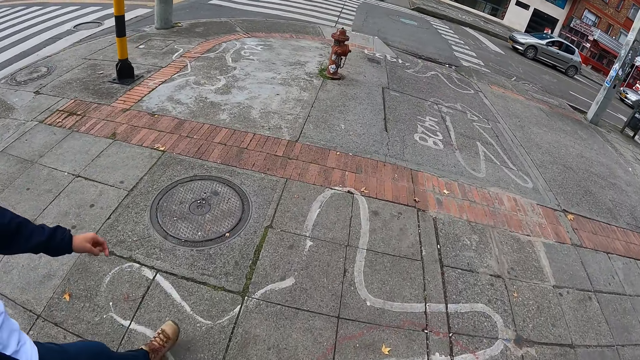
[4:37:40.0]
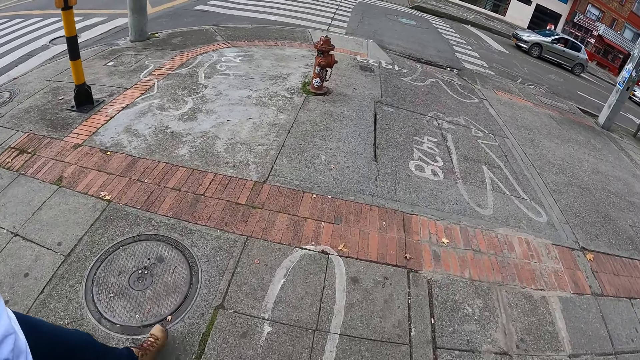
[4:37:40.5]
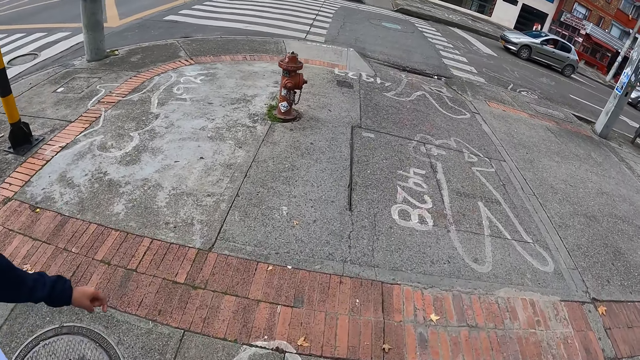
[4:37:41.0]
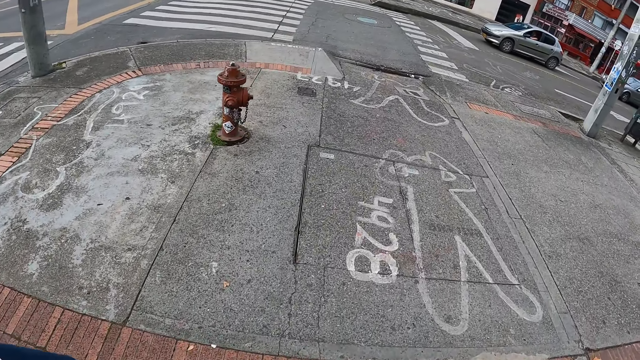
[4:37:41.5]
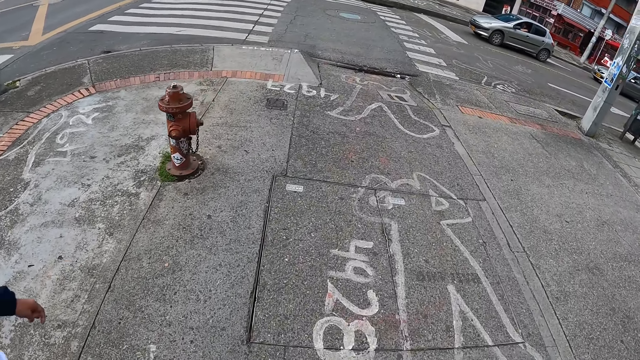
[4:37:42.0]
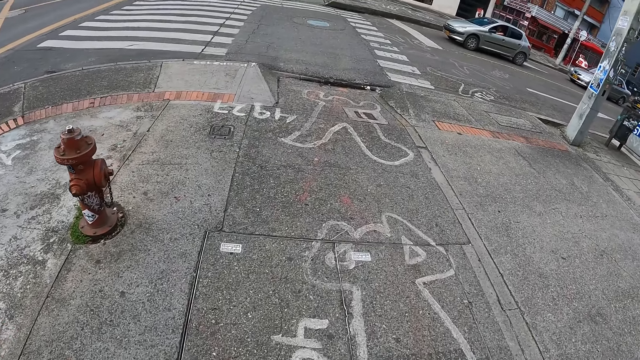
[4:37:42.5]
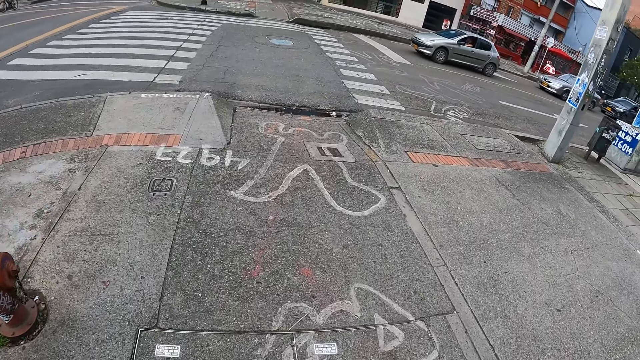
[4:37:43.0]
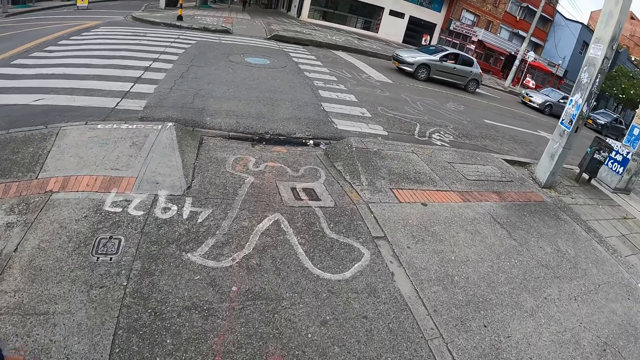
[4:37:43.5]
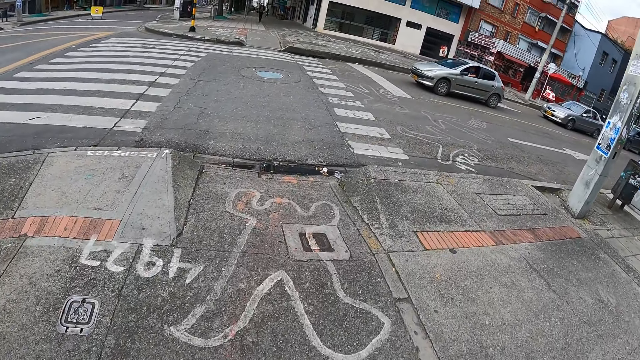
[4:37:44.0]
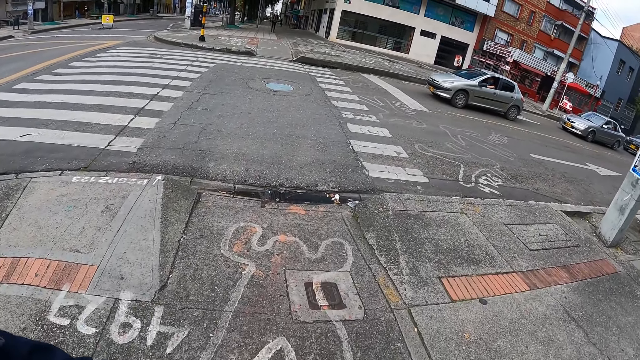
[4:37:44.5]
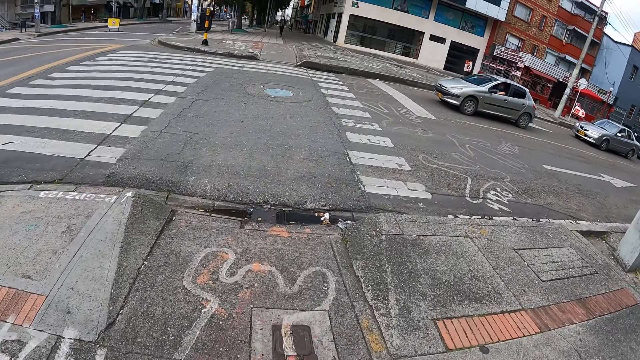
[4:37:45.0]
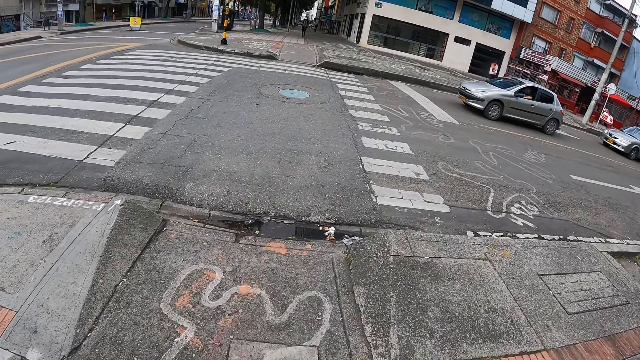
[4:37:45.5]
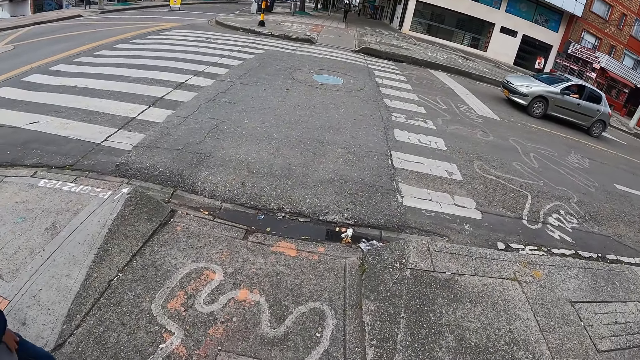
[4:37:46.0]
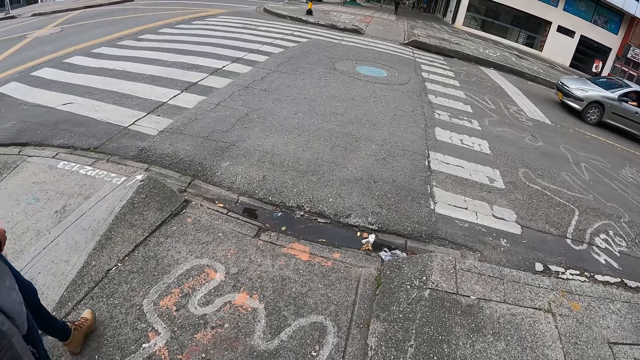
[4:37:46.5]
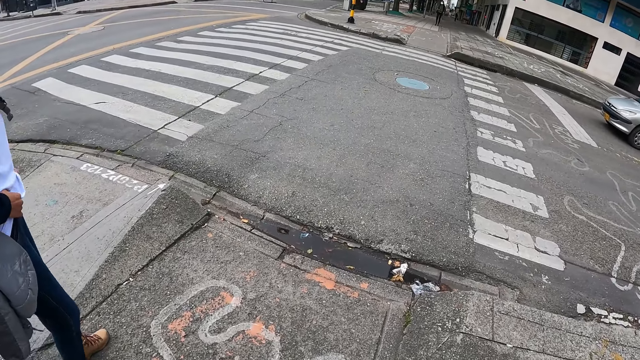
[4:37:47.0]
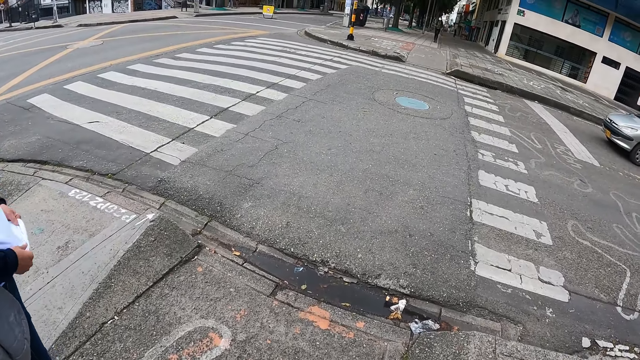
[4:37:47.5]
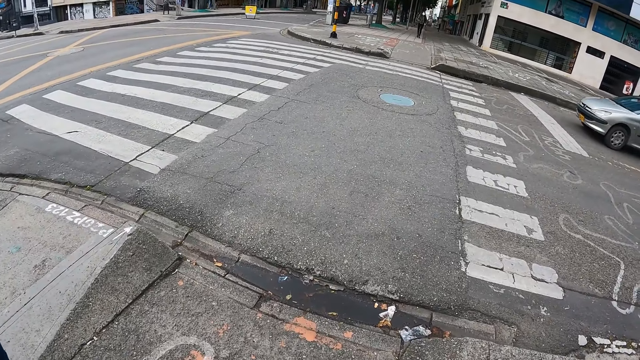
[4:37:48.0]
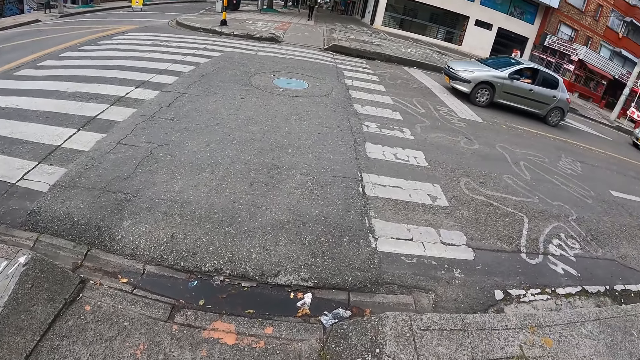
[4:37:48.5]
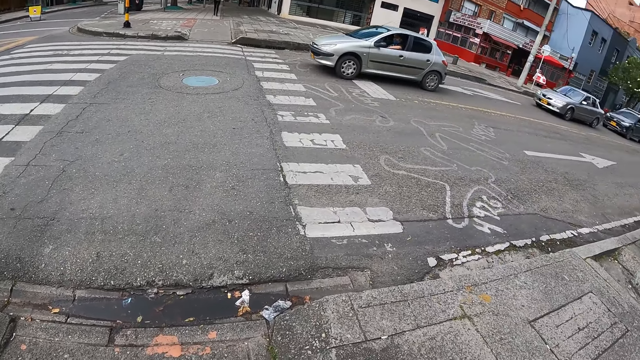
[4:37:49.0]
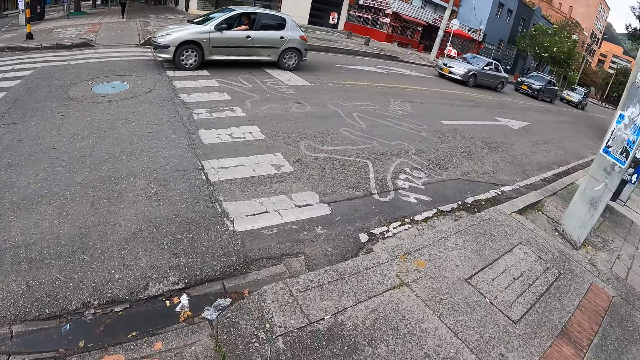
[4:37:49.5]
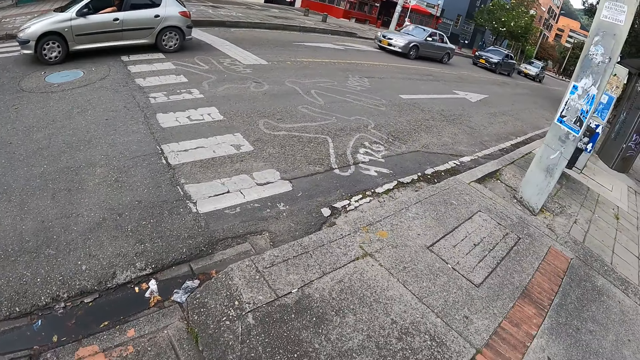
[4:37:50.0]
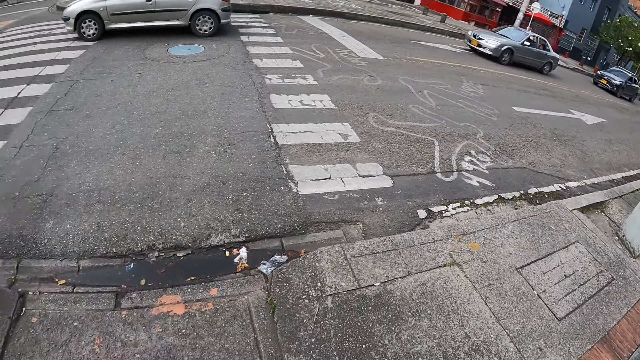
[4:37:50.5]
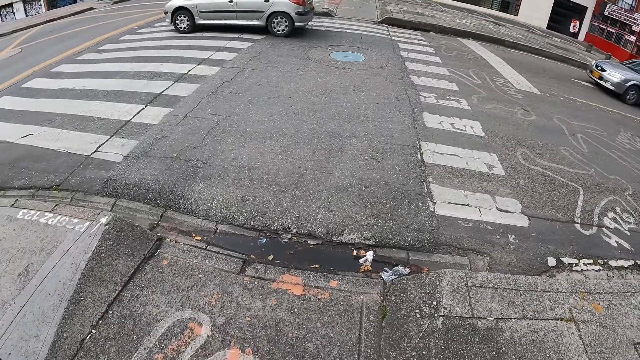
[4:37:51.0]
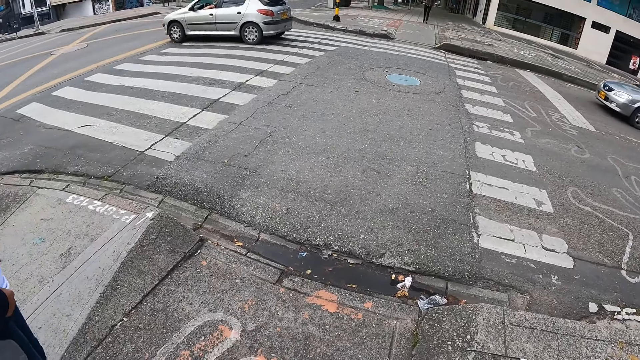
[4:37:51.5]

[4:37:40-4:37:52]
The camera wearer stops in front of a zebra crossing. Several vehicles on the road drive past the camera wearer. The camera wearer looks around the road.

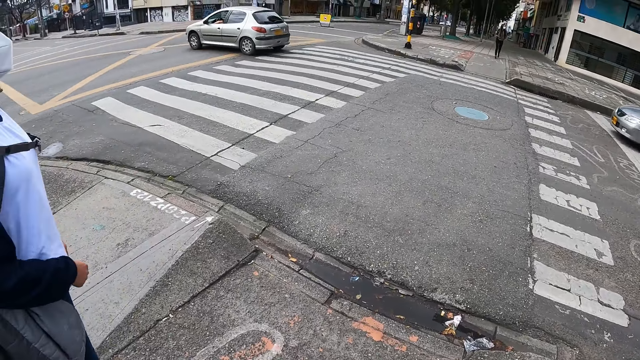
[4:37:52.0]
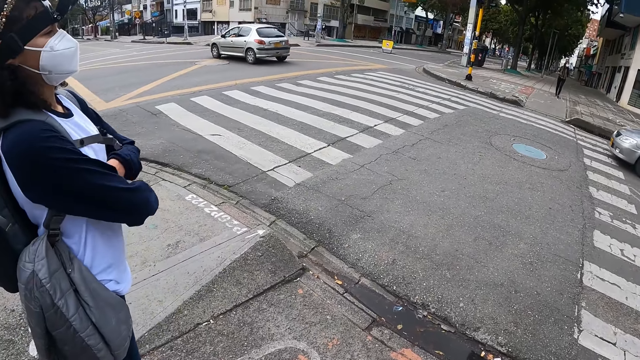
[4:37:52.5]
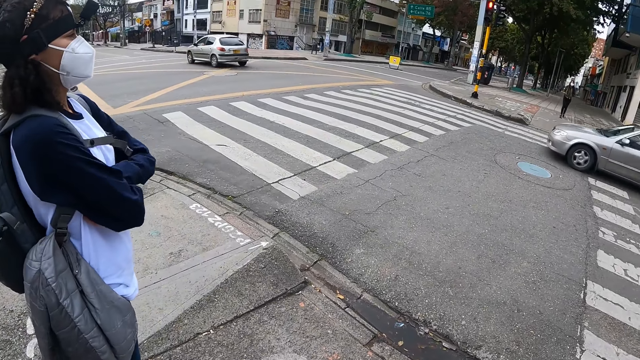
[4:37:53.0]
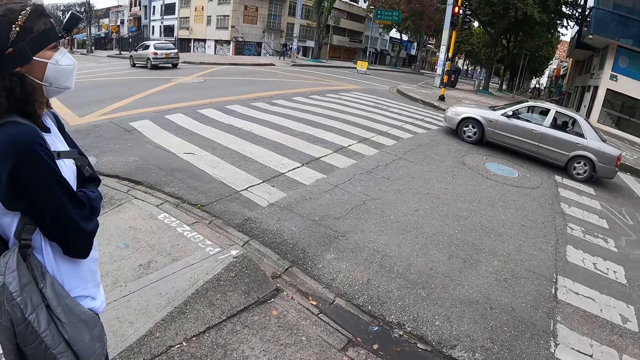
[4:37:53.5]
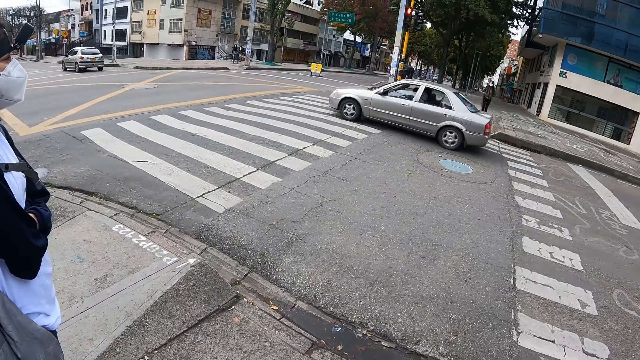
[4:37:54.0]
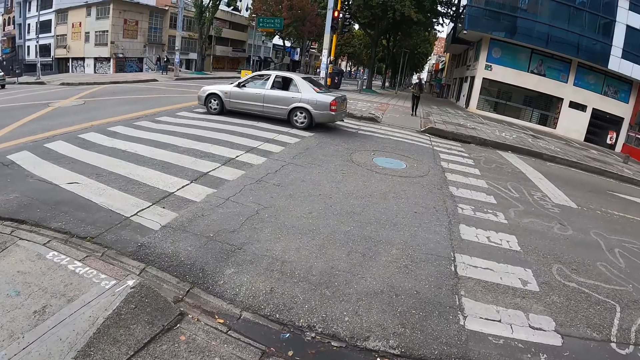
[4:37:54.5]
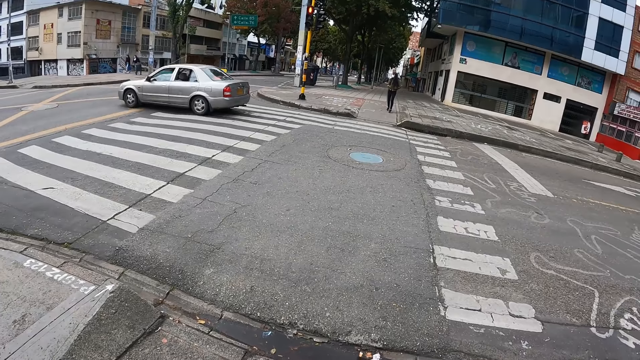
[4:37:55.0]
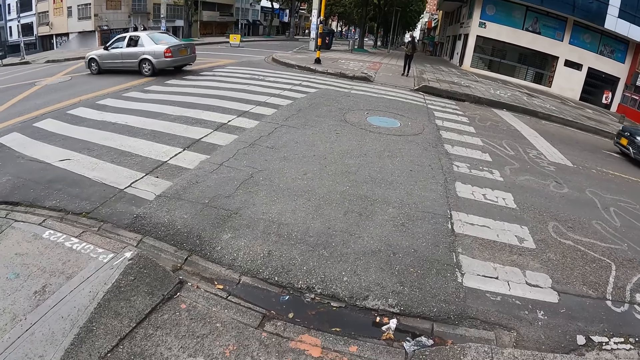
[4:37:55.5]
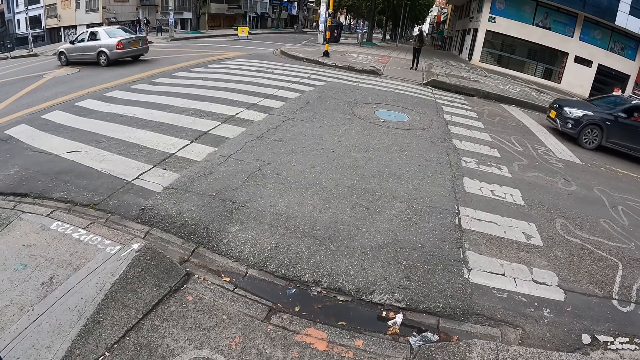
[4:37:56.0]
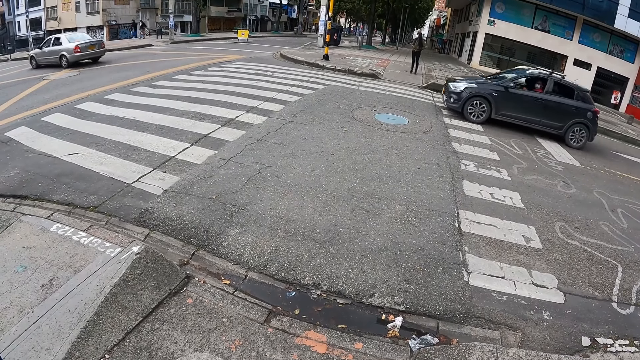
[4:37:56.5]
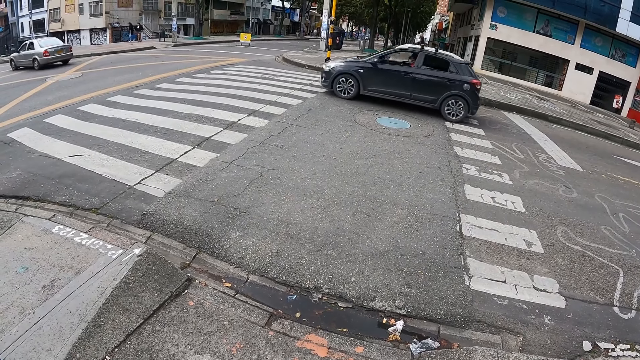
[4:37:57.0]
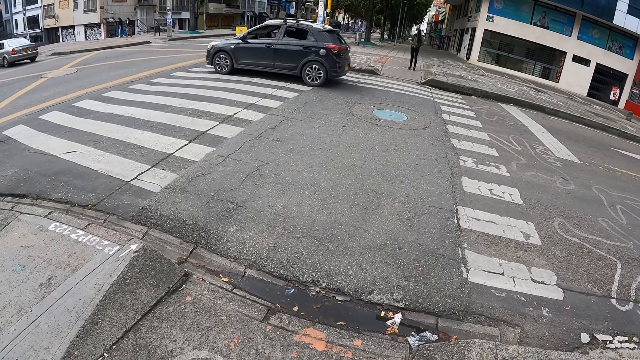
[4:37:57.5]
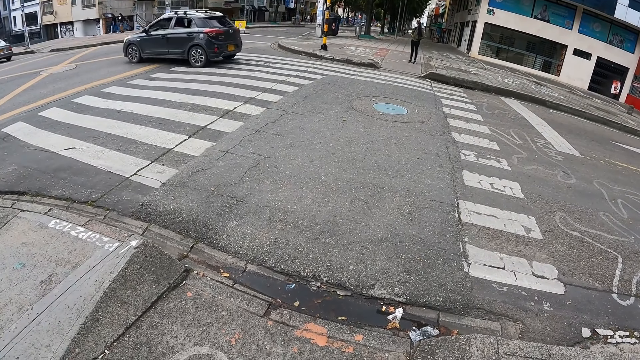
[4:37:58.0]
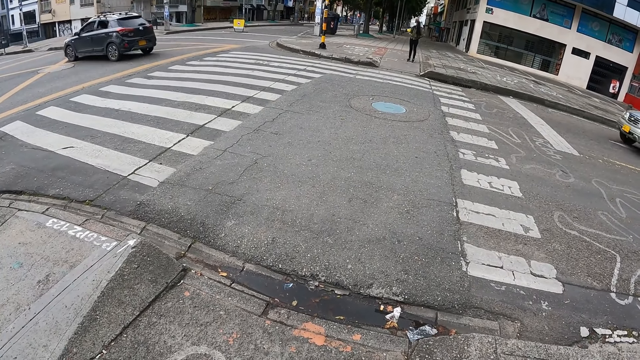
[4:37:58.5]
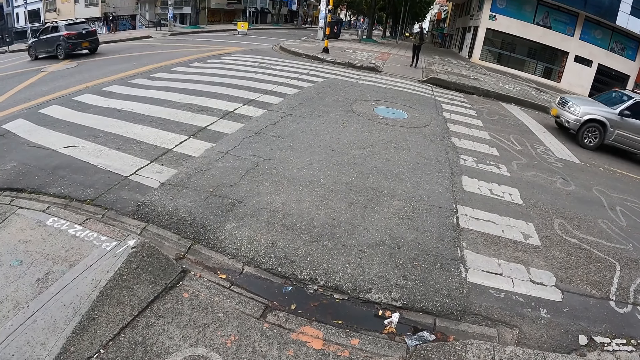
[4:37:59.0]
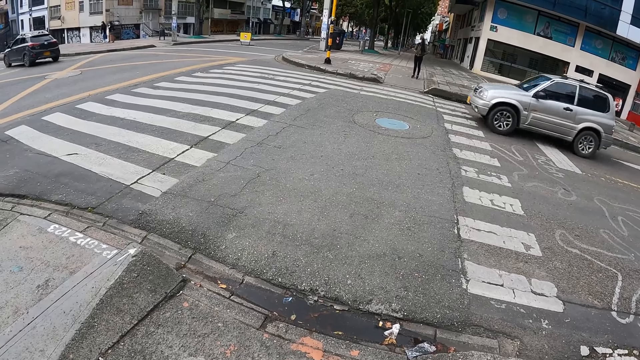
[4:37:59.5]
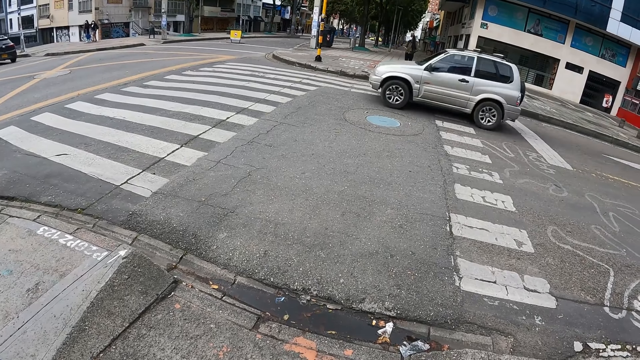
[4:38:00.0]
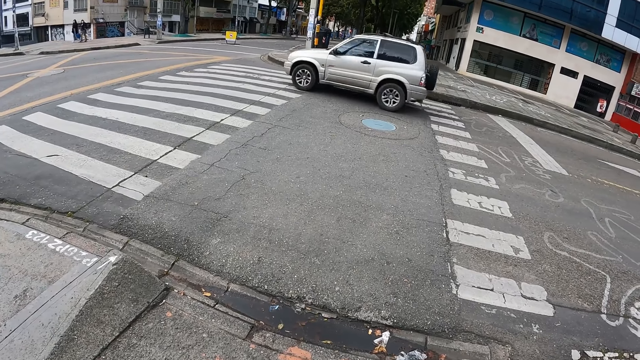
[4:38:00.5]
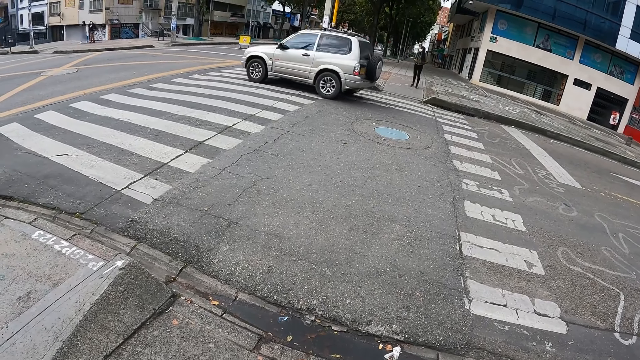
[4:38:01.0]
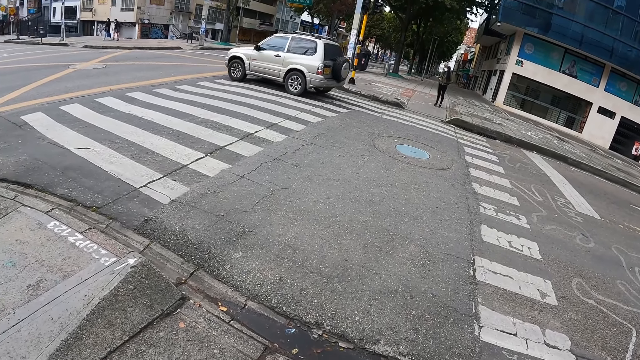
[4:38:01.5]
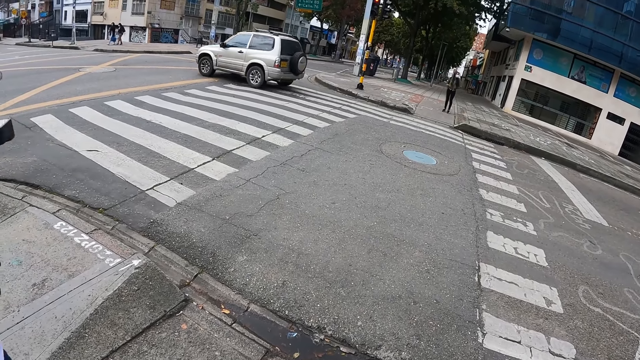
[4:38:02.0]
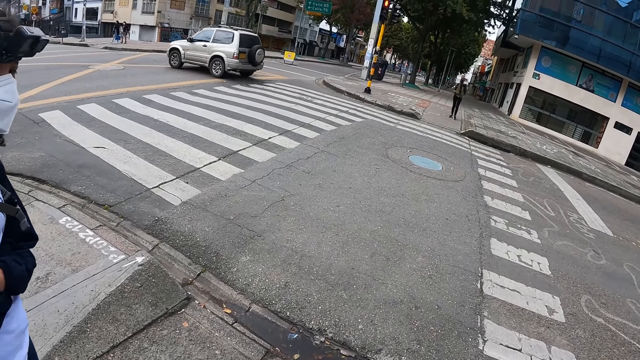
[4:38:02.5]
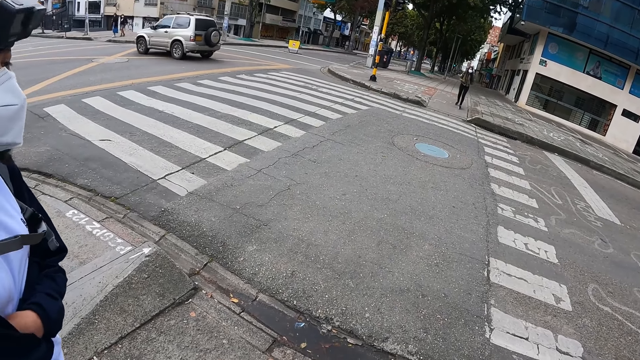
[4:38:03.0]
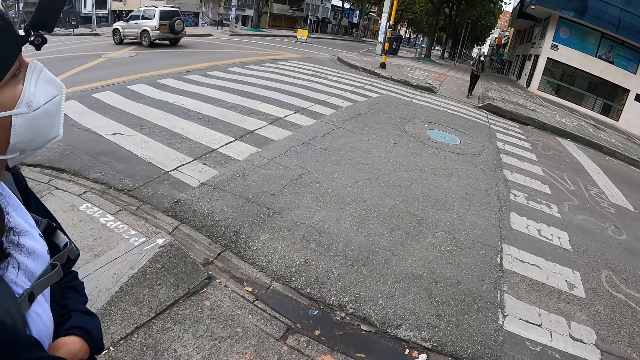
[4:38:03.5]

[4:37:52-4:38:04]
The woman folds both arms. The camera wearer looks around the road.
